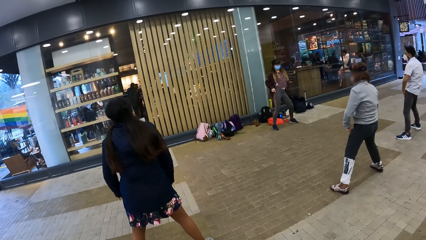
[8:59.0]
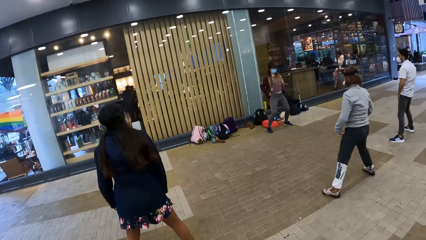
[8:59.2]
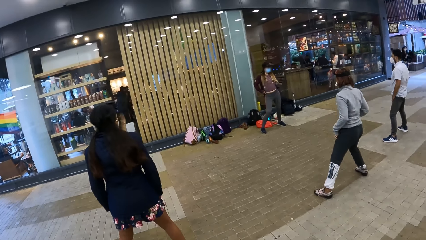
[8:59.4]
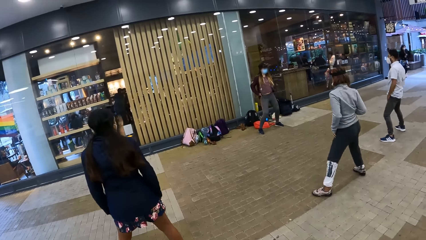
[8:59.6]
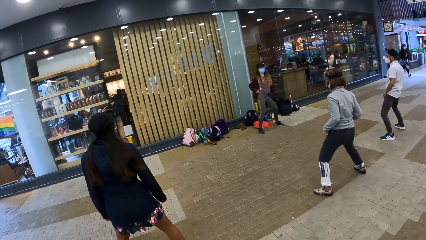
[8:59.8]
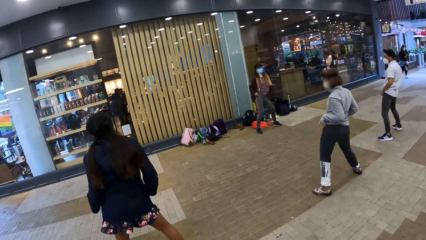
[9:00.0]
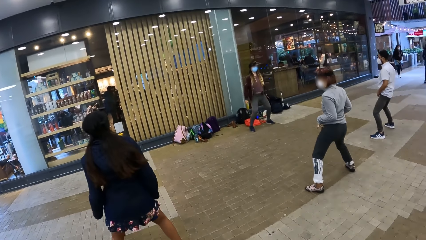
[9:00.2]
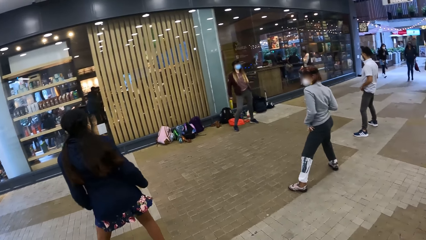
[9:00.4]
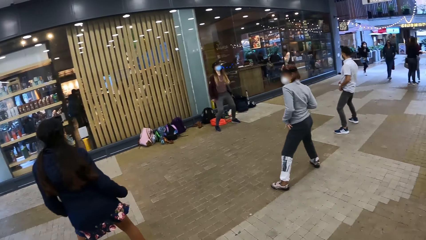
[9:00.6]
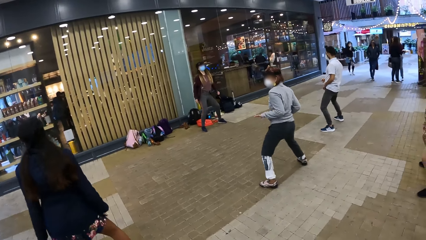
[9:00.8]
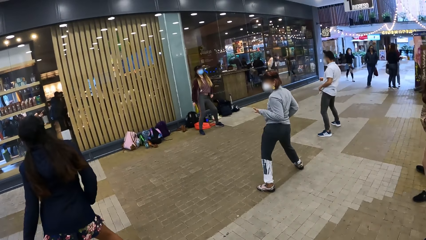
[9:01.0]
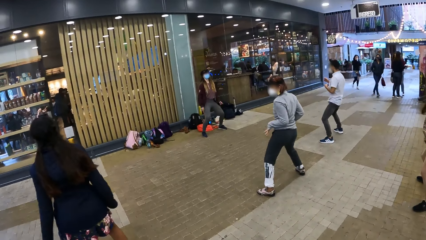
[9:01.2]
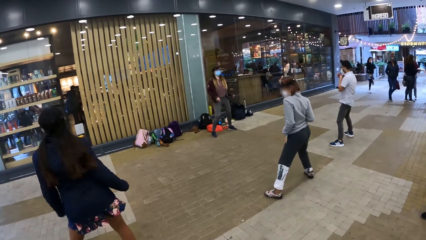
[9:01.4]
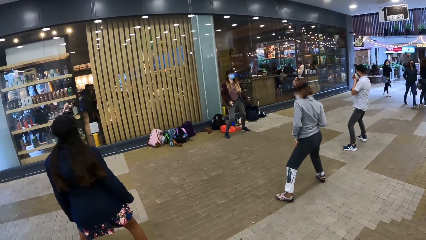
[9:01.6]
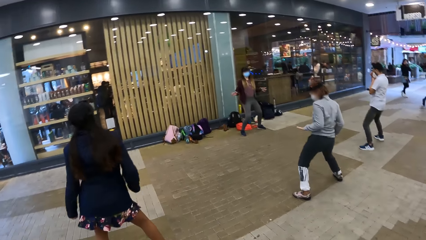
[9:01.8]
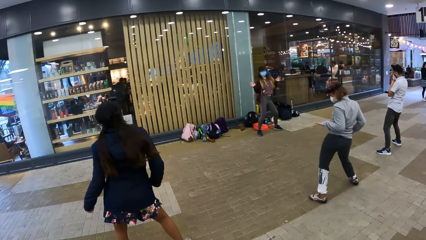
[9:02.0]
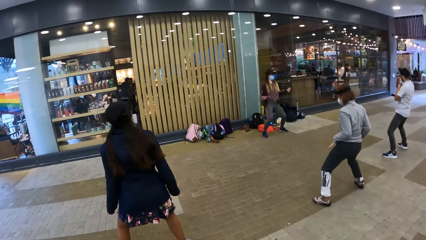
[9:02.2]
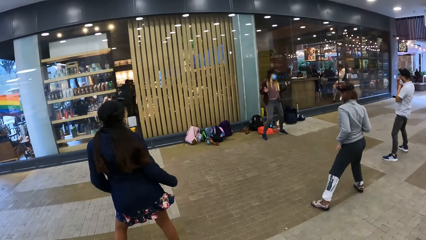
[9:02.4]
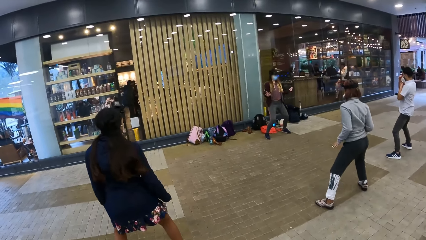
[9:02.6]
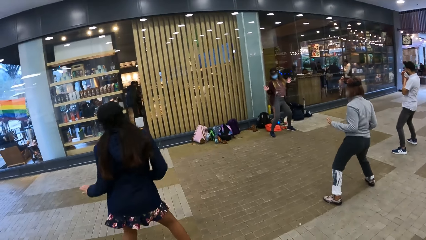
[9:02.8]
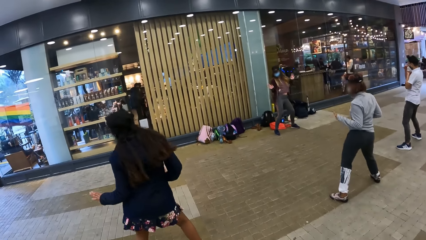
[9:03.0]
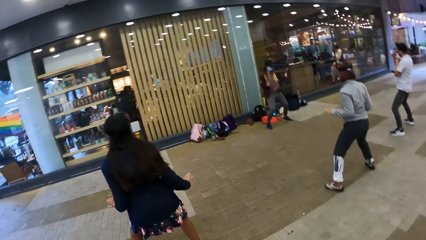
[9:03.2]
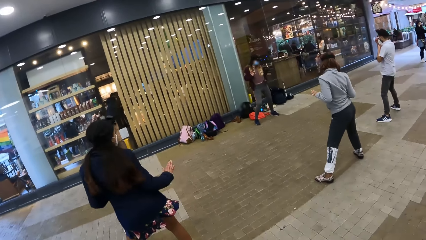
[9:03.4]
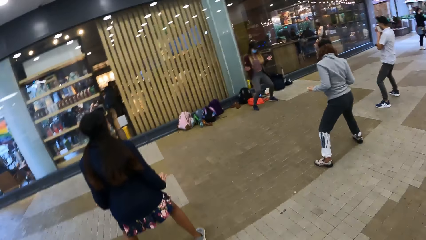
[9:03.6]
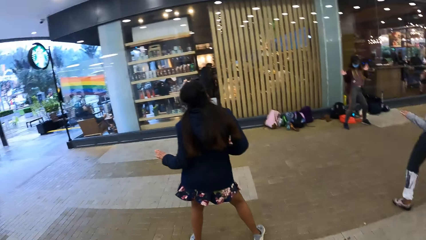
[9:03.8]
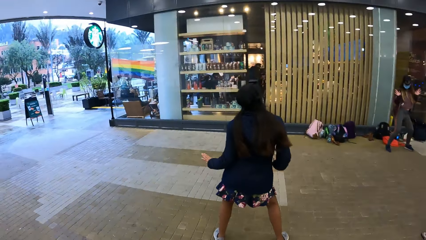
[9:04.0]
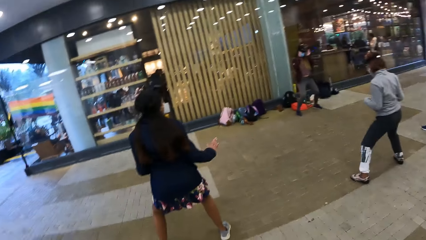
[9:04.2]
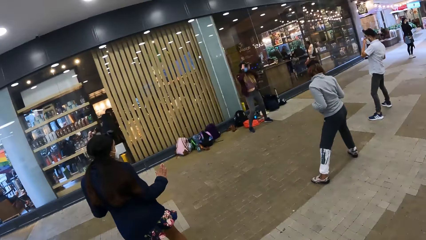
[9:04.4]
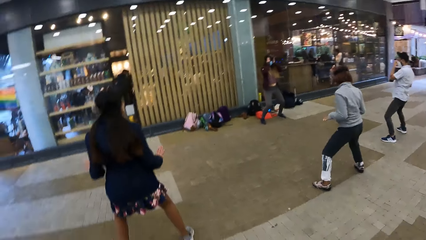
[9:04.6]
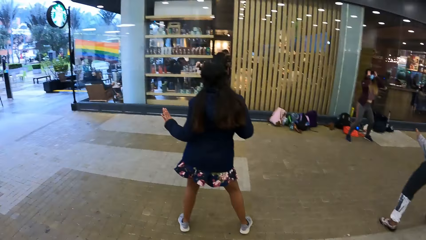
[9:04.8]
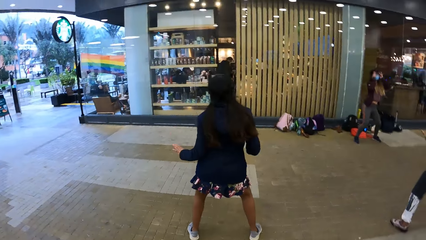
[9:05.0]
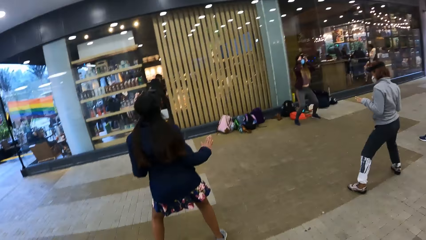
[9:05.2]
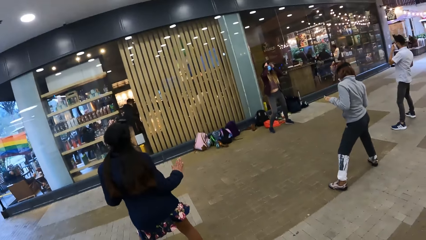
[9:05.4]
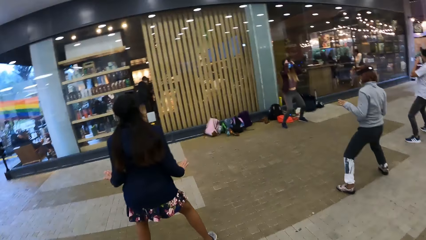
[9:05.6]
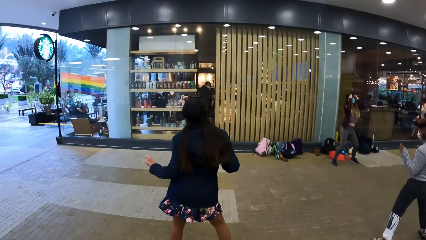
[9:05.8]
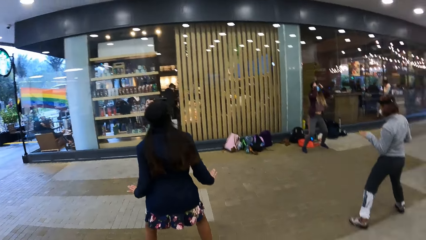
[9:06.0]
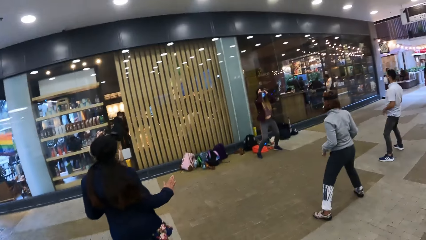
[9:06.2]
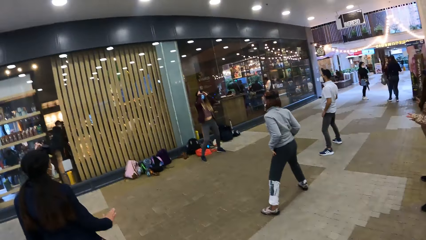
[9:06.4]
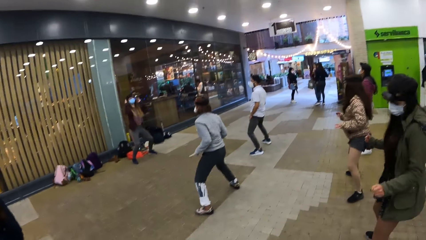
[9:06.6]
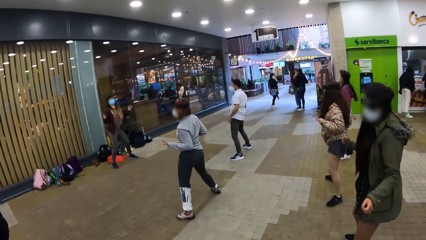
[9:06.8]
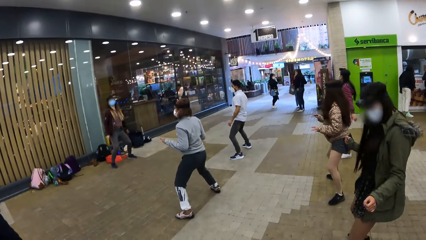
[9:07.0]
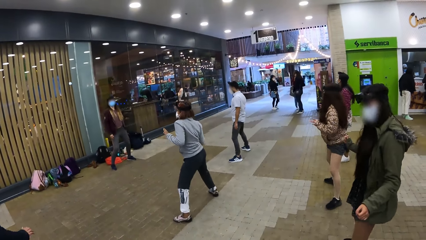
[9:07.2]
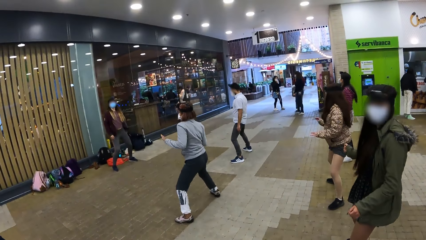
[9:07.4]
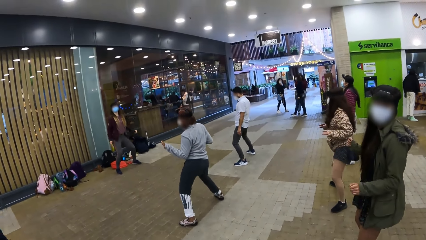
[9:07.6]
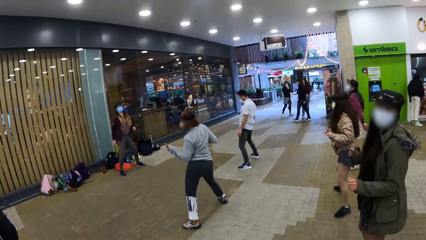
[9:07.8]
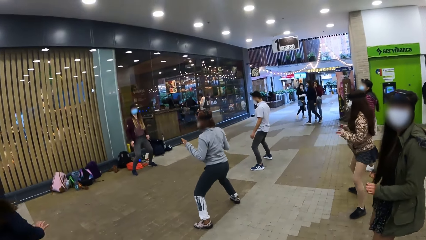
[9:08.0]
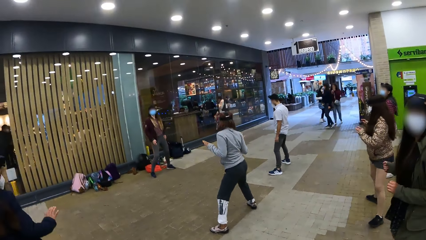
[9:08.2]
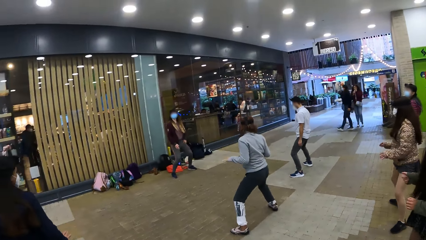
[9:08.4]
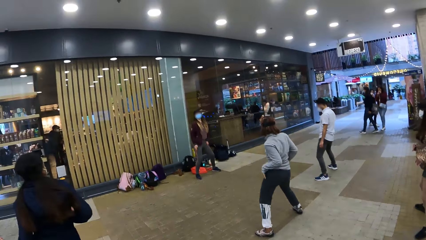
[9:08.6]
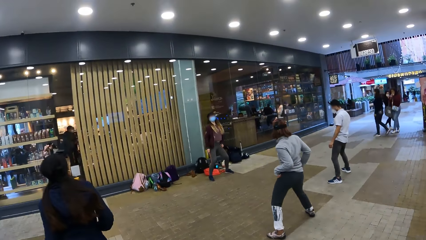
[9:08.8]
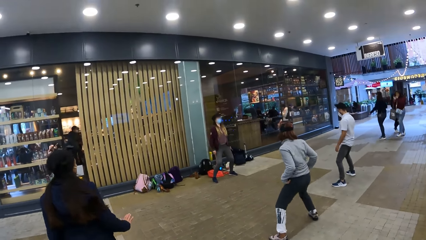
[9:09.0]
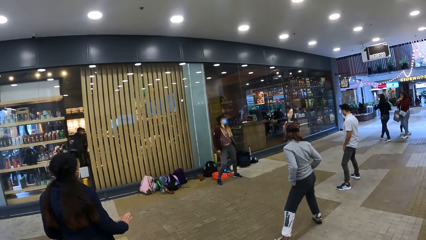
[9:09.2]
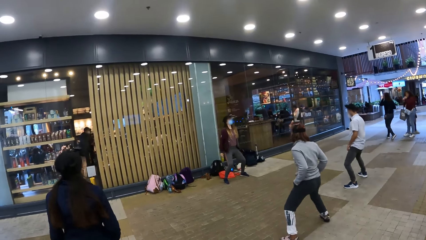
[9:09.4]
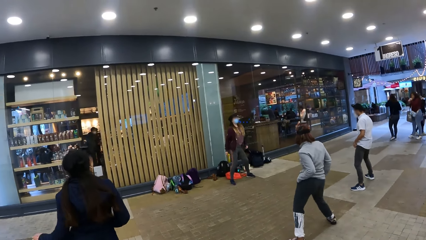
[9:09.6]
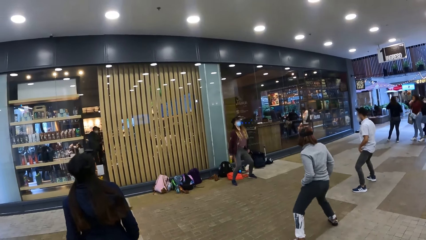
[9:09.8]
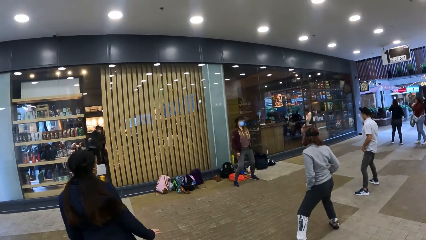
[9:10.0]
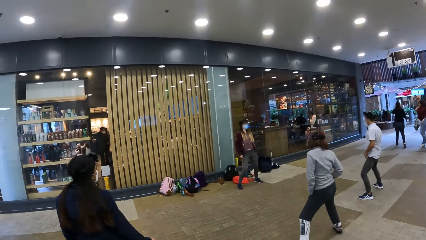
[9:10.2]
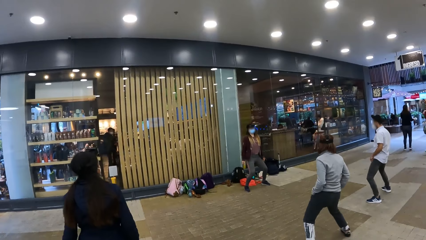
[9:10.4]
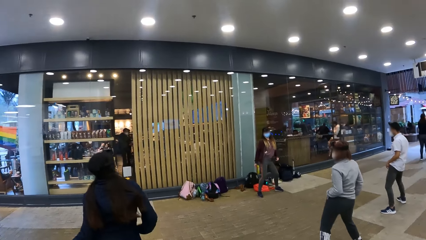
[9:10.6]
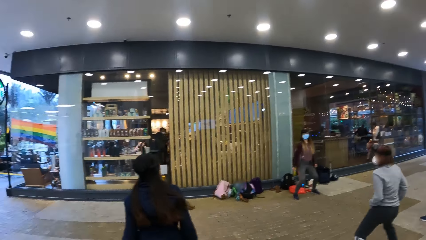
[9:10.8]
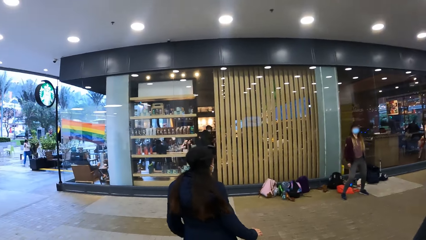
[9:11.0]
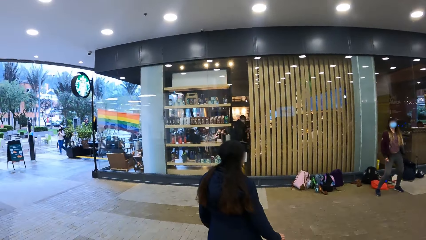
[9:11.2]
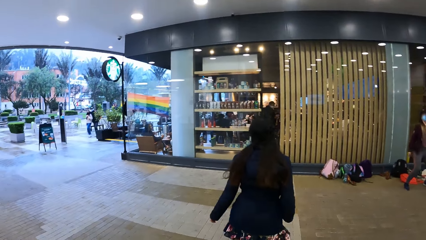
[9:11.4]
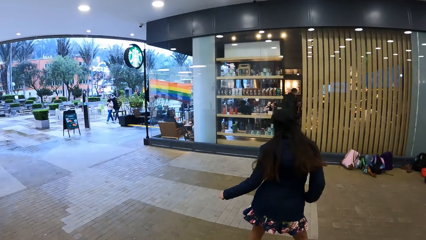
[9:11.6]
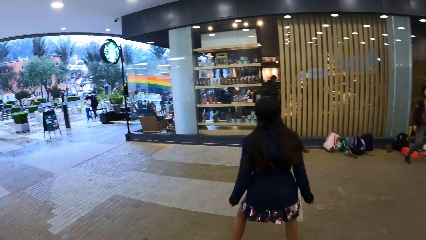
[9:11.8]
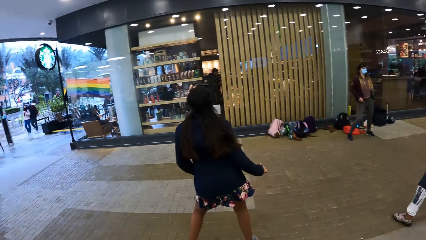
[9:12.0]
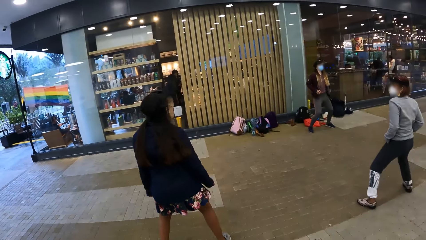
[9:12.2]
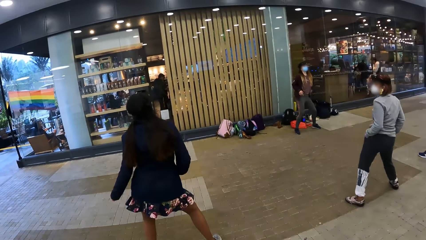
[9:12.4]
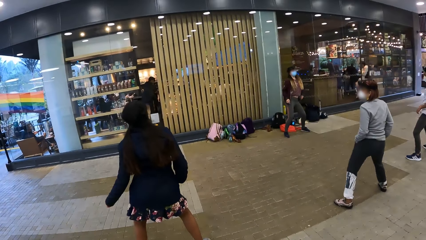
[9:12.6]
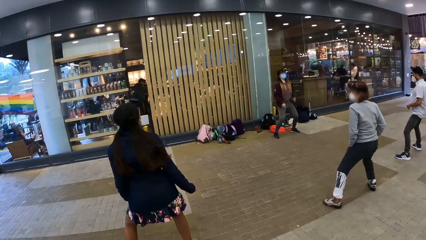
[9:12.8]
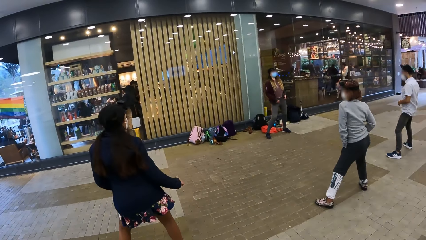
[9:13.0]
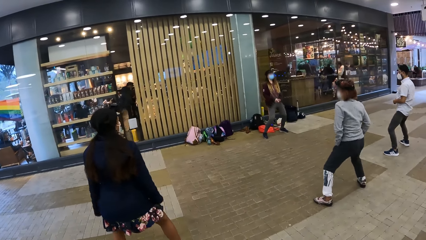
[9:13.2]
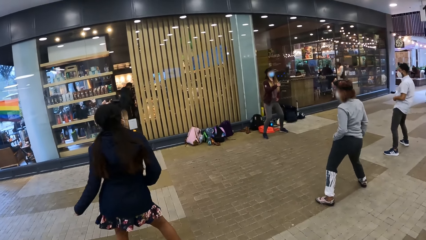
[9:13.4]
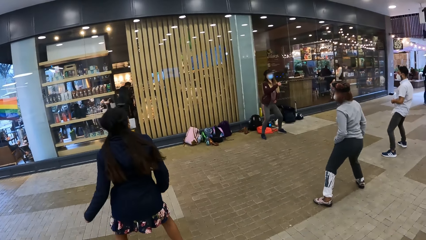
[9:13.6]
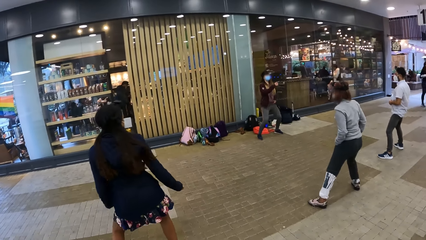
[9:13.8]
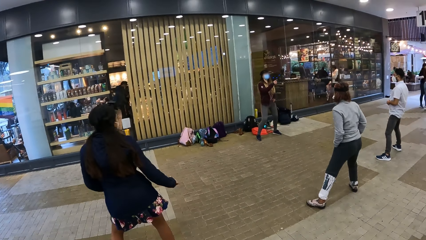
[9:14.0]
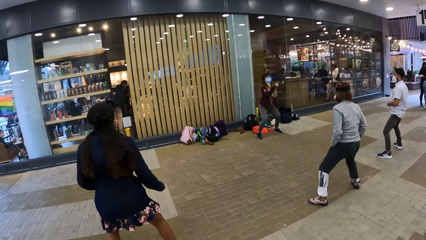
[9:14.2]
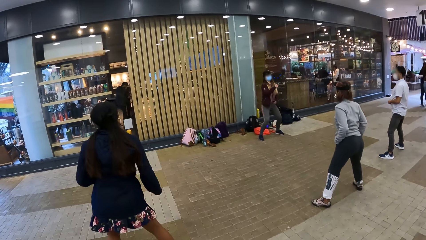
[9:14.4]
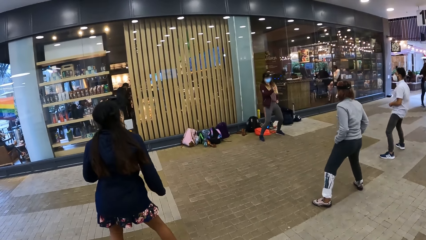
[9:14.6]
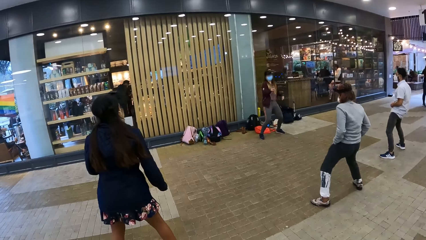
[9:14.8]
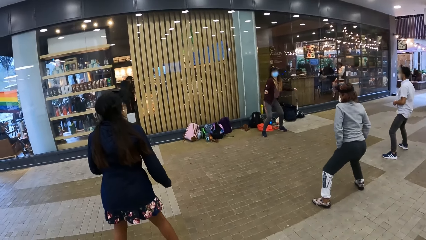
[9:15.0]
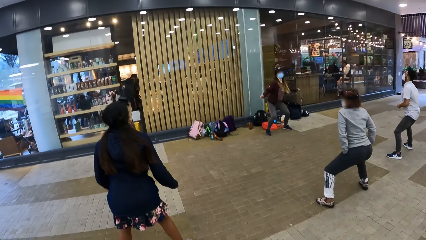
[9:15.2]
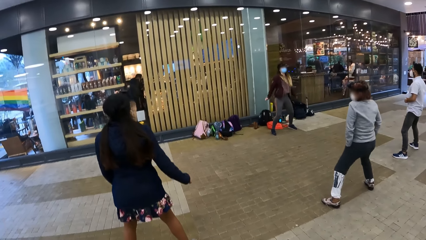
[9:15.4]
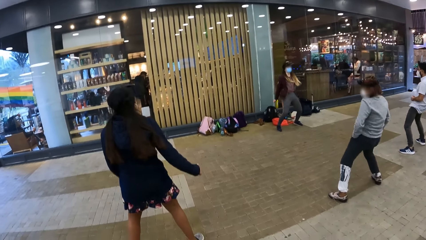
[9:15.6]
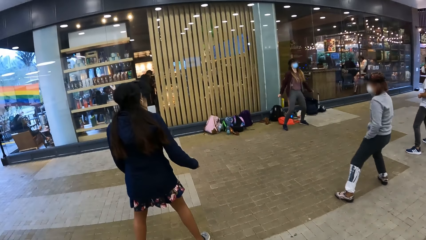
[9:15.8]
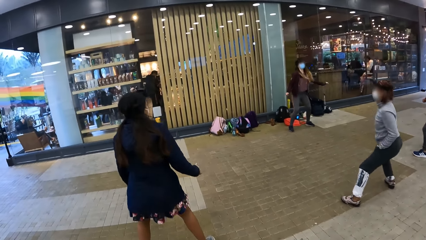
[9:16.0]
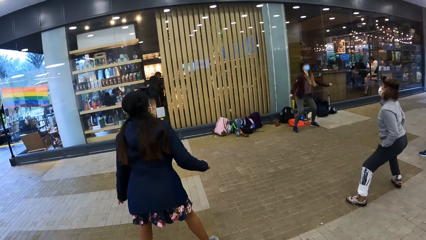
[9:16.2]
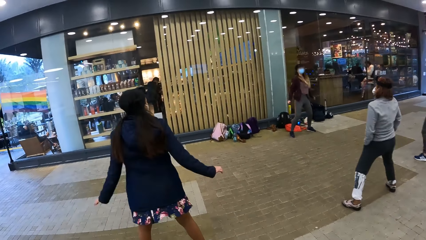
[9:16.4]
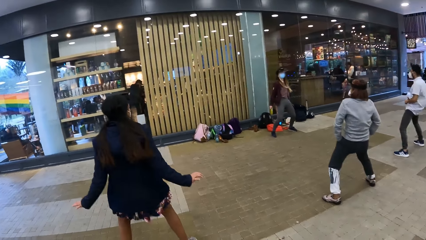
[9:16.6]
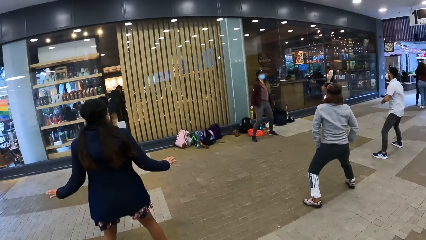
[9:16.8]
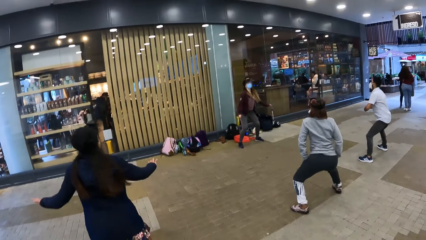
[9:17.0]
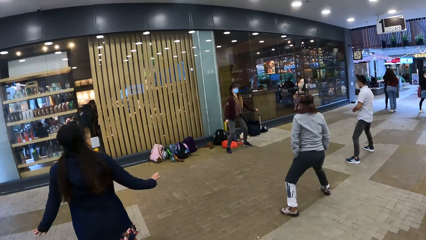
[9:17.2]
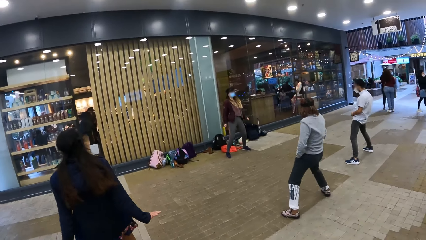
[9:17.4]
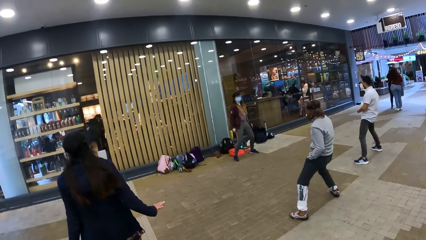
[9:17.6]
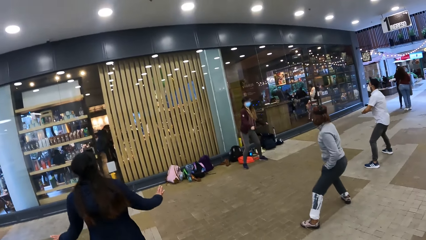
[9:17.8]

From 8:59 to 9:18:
The camera wearer looks in front. They shake the camera side to side. They look in front.
